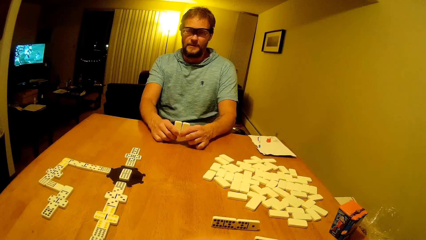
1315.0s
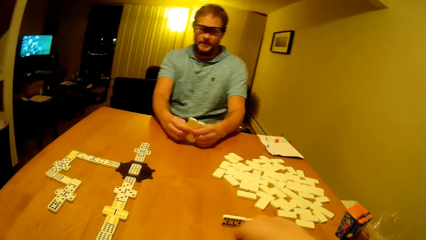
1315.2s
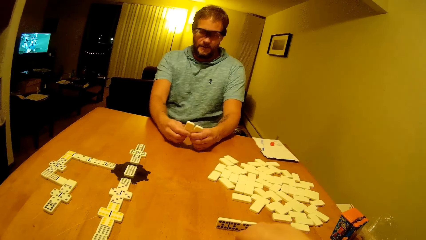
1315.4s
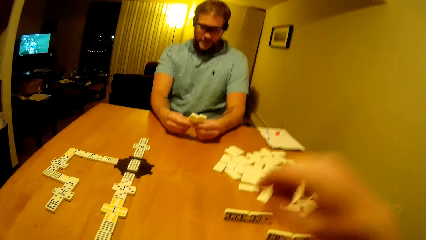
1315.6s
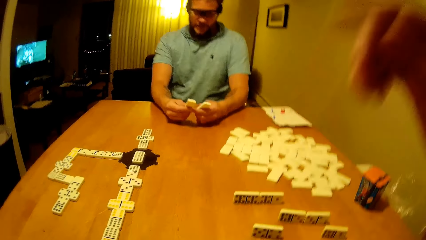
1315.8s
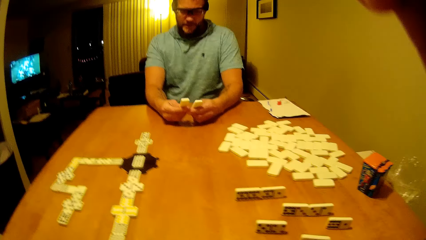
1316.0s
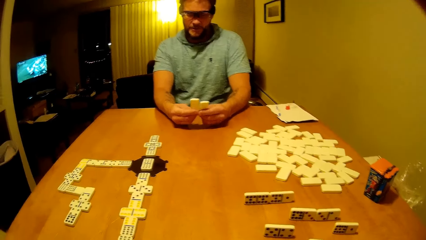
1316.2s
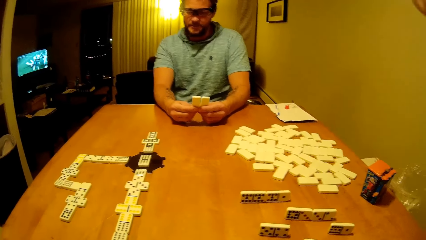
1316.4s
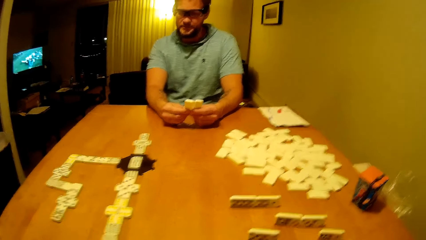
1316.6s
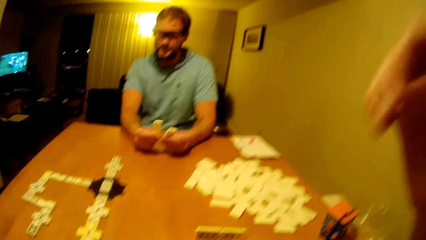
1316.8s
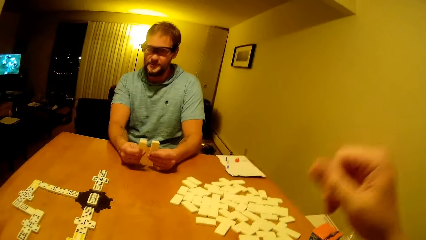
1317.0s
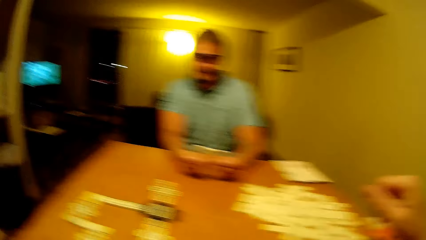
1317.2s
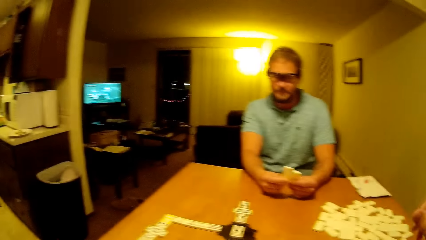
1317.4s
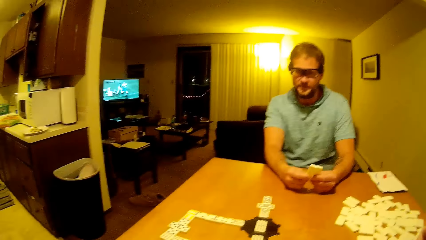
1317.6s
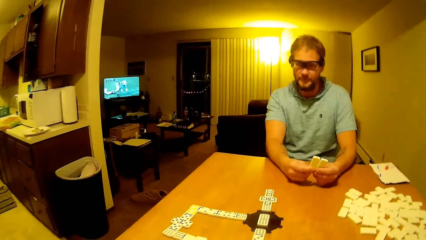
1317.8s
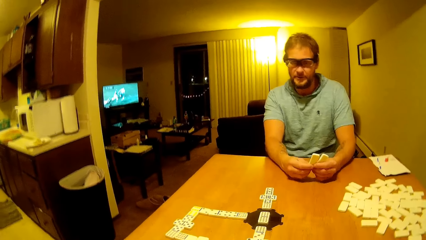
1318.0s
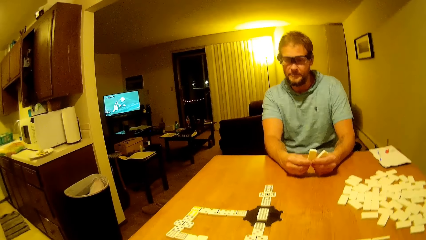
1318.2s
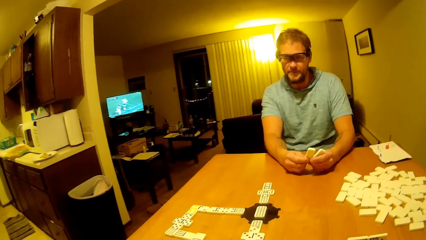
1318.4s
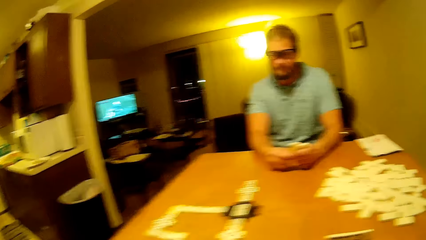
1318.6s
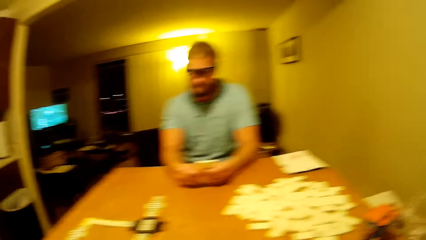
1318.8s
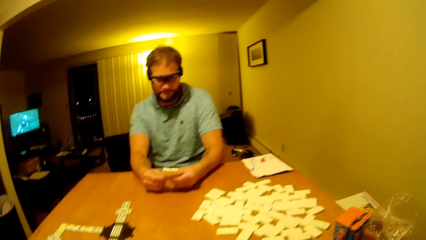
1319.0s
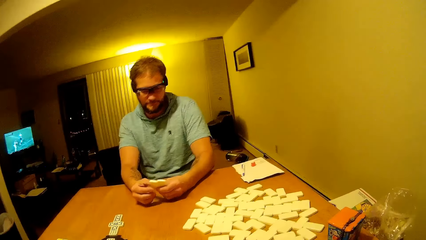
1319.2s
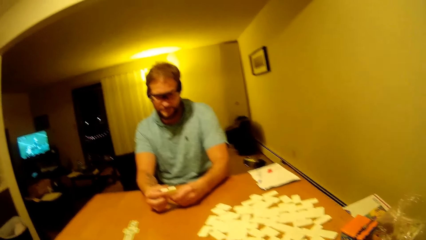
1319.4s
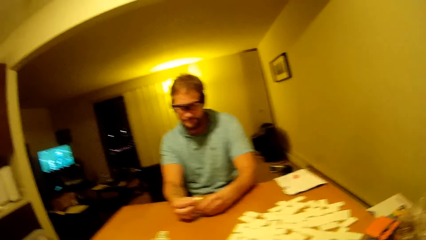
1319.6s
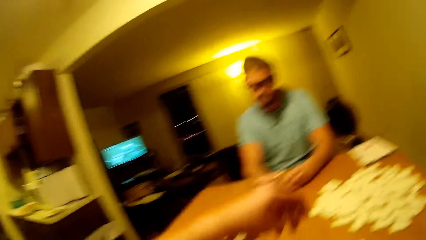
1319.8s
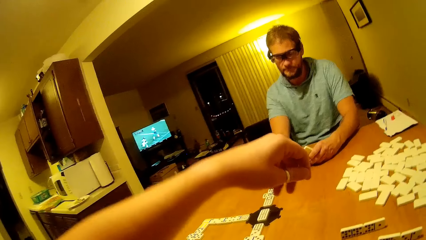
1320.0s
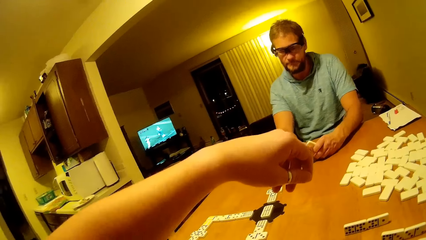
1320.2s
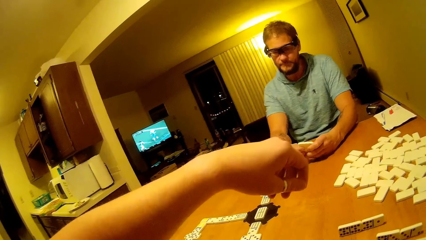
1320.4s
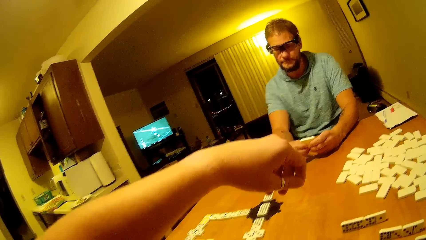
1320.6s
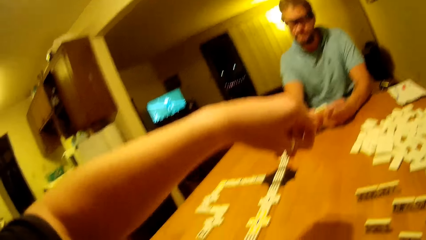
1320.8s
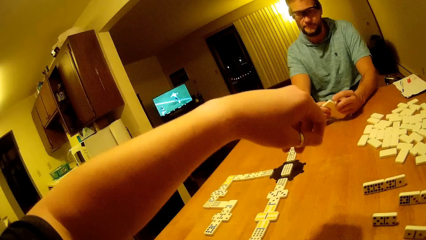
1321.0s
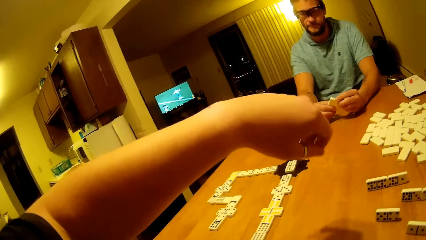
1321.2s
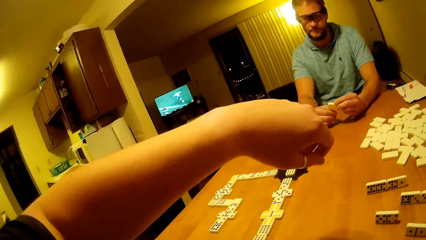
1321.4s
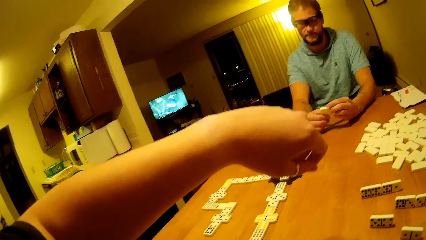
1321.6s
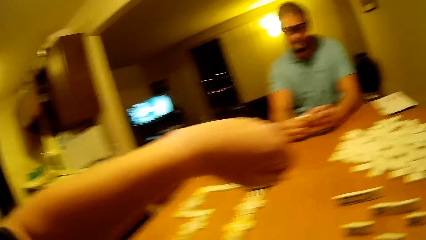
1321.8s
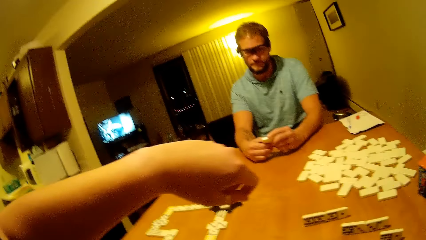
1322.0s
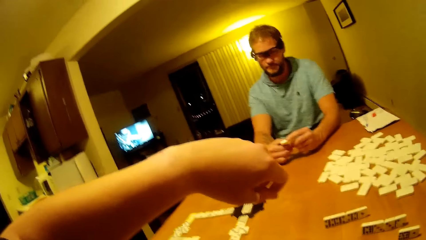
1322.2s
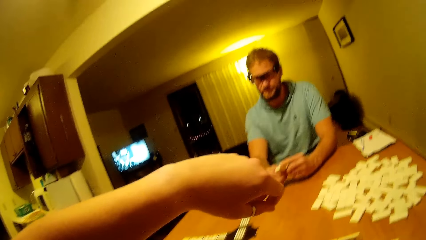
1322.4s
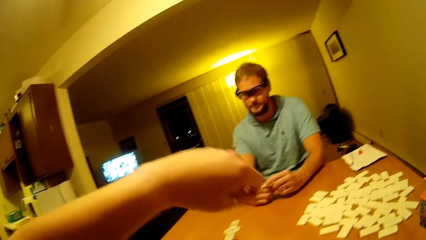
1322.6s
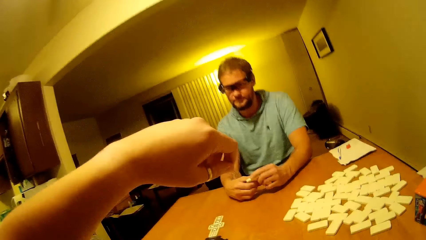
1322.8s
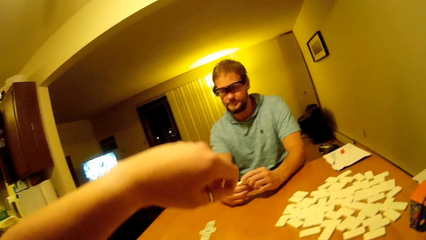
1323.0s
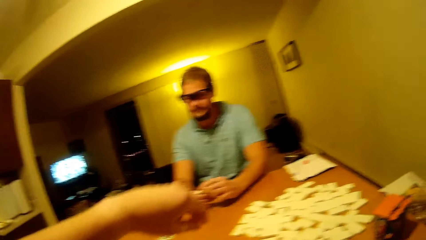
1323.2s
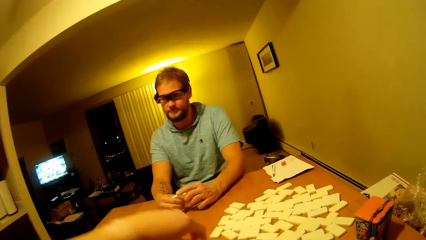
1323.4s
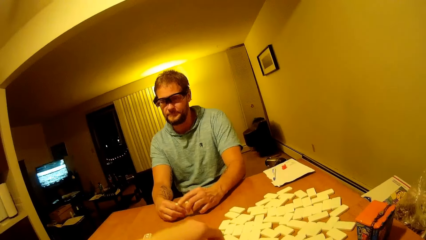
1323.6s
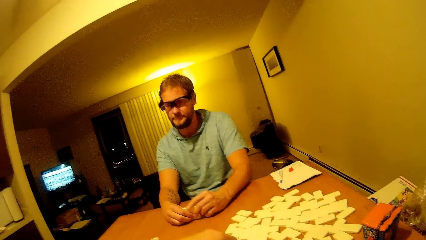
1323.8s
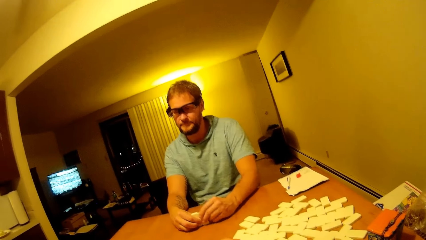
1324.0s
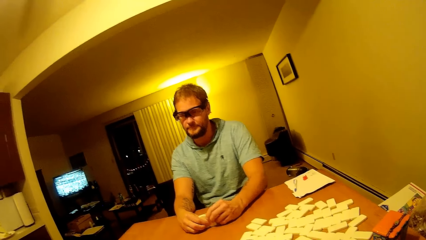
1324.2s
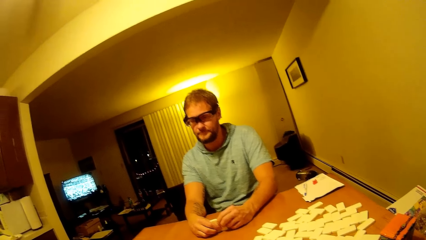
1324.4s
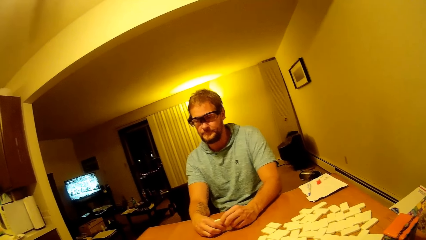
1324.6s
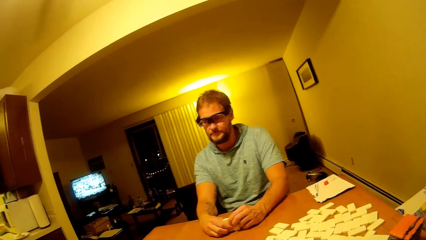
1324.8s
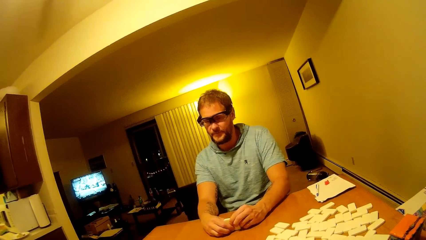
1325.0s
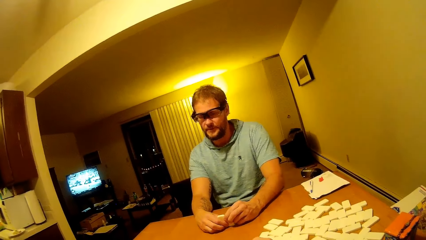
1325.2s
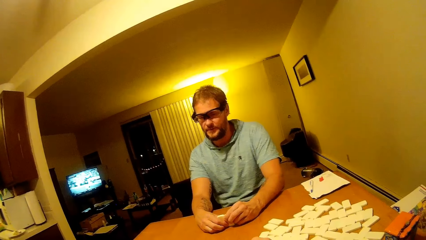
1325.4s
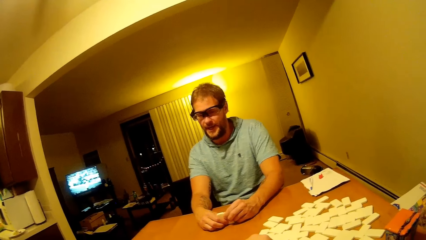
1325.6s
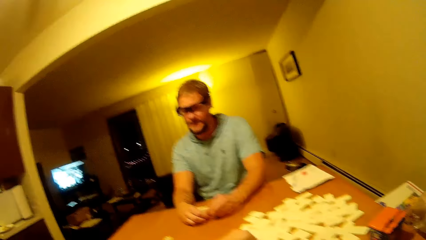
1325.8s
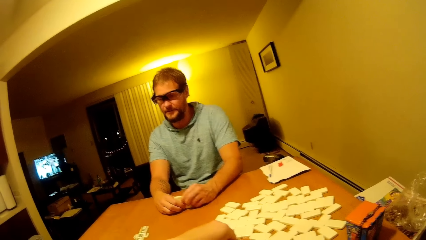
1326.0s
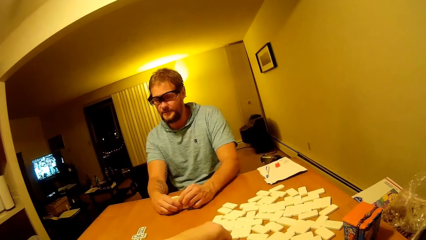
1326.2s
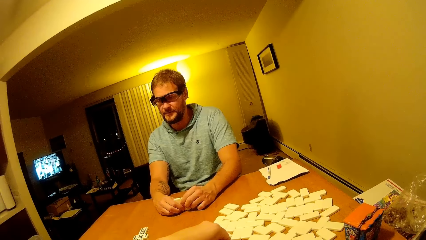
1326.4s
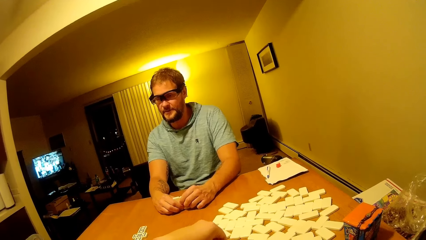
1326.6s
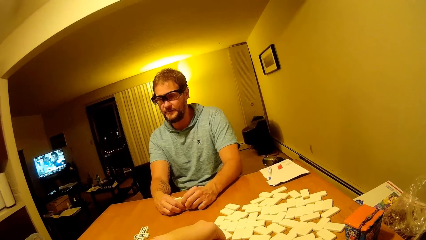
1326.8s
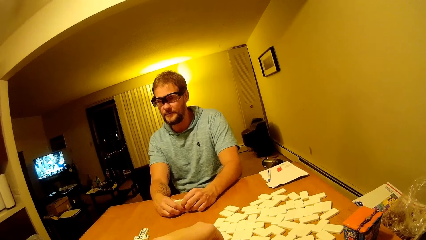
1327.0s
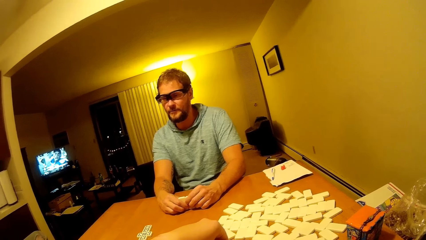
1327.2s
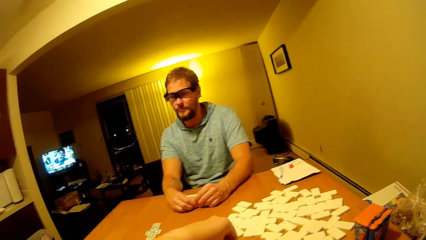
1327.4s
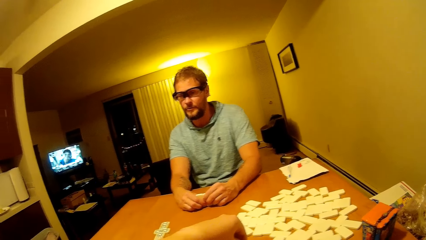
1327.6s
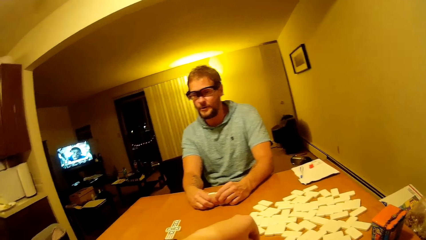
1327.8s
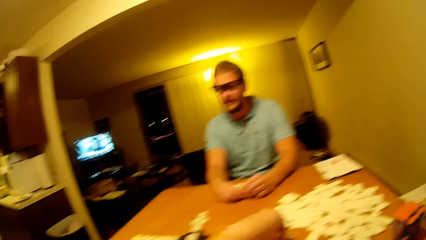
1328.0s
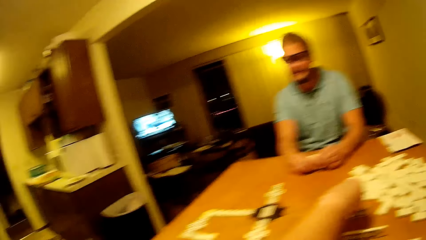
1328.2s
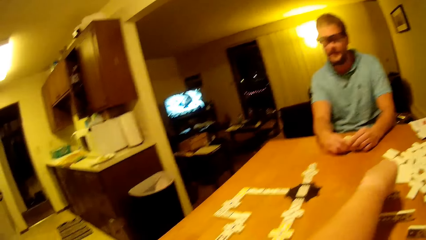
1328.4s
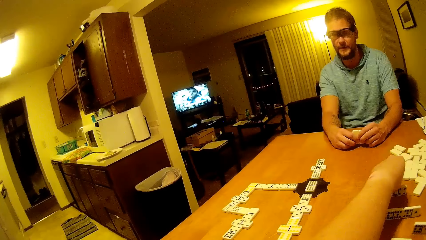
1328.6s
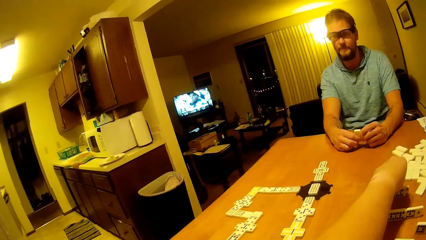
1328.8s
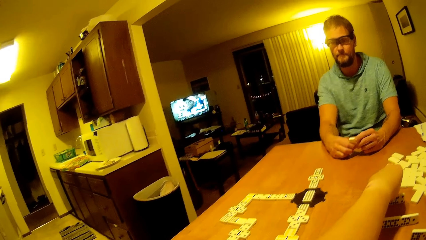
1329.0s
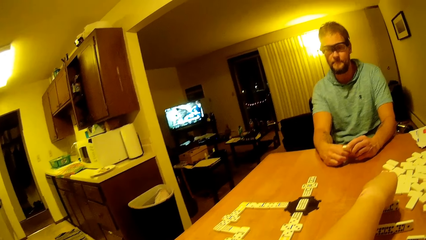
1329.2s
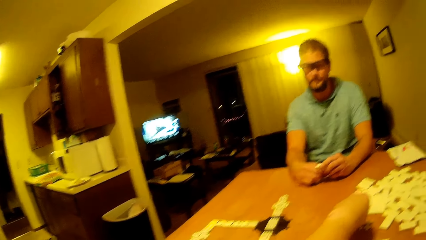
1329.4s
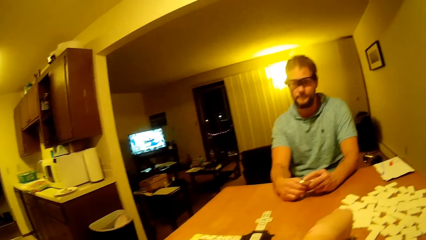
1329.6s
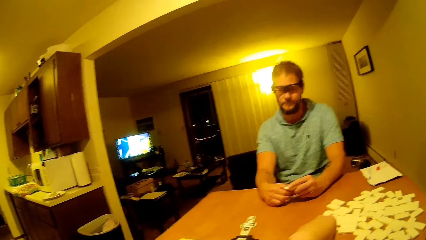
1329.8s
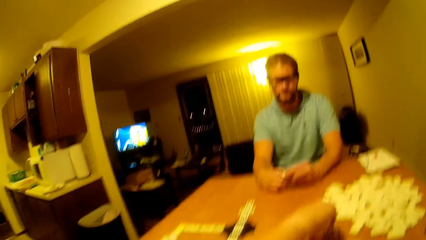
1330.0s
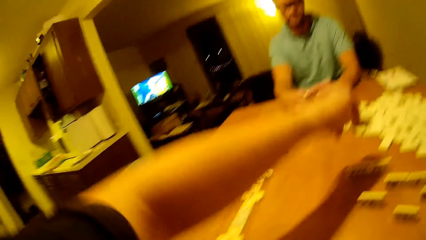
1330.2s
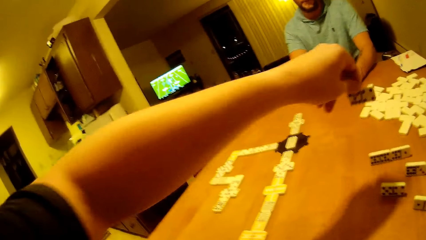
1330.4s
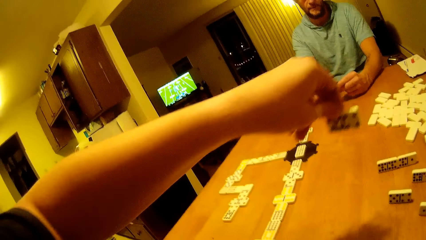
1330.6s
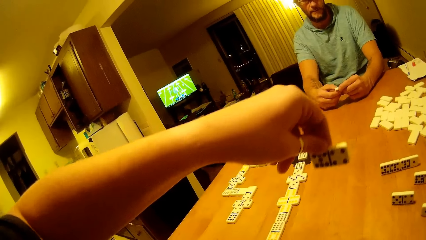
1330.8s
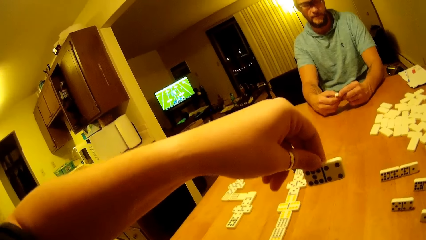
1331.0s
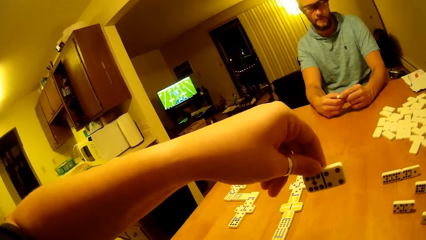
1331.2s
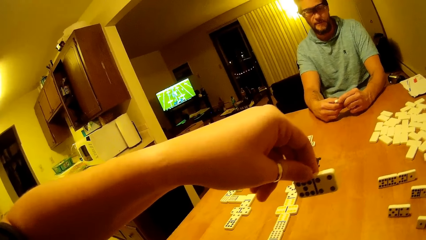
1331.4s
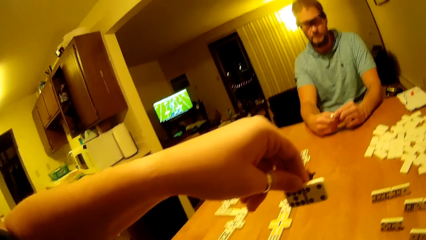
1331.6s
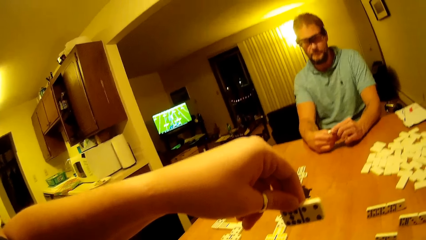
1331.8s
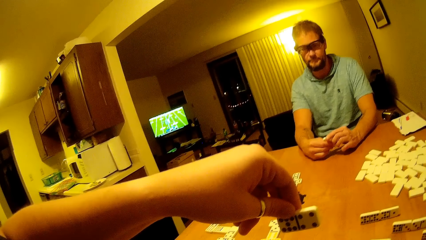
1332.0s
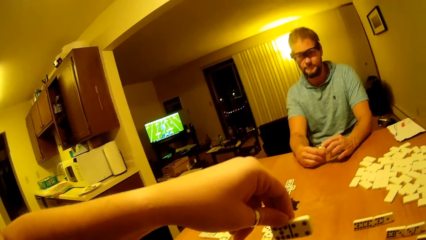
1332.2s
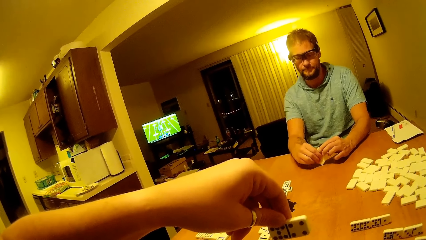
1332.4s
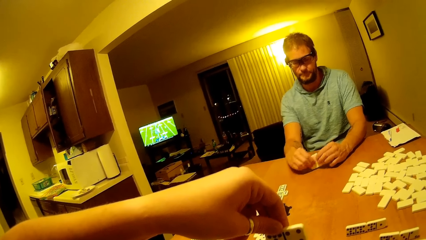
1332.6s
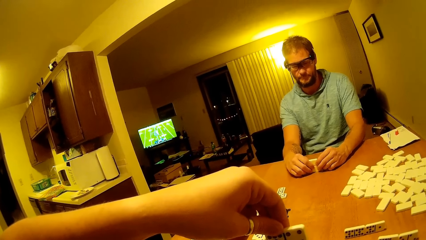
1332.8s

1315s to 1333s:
The man holds his pieces with both hands. The camera wearer touches the dice and lifts their right hand up. The man talks to the camera wearer. The camera wearer puts their hand down, lifts their hand up and picks up a dice. The man touches the dice. The camera wearer touches the dice and lifts up the dice.
